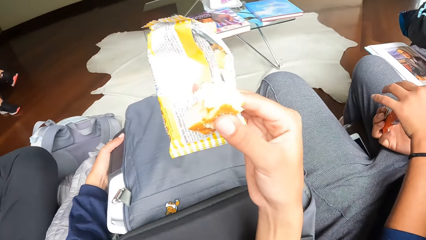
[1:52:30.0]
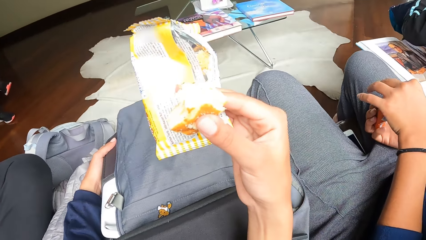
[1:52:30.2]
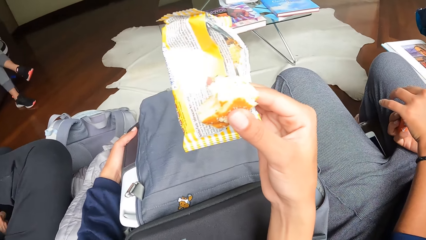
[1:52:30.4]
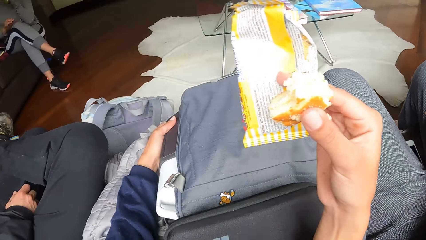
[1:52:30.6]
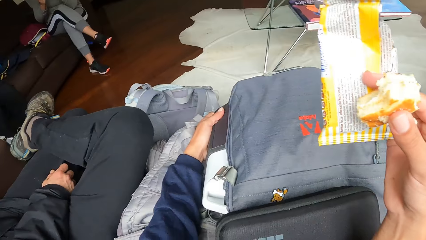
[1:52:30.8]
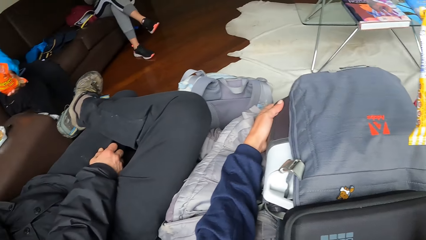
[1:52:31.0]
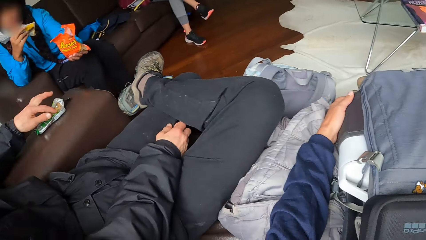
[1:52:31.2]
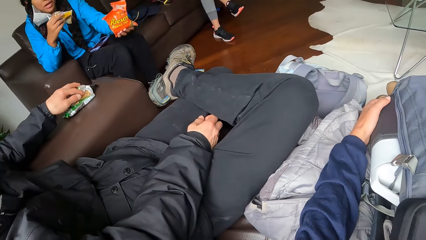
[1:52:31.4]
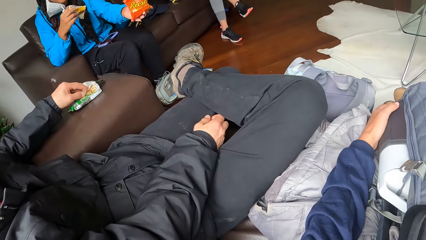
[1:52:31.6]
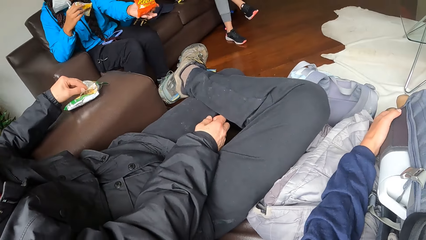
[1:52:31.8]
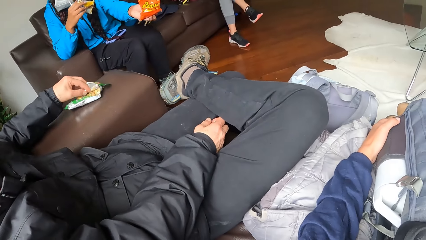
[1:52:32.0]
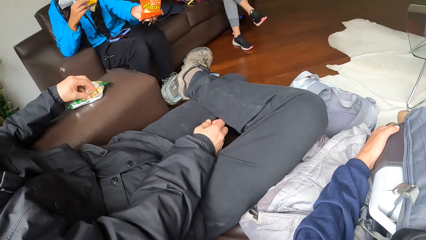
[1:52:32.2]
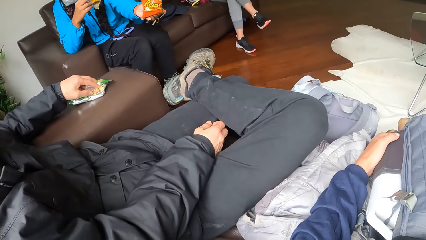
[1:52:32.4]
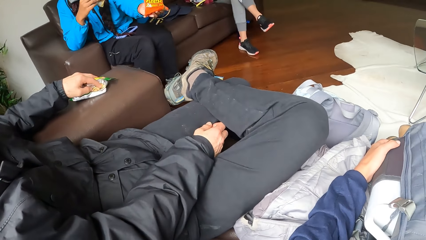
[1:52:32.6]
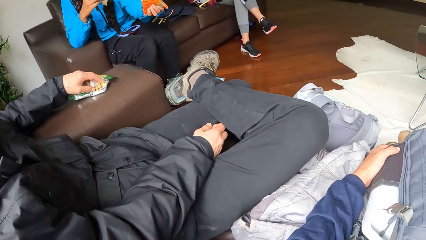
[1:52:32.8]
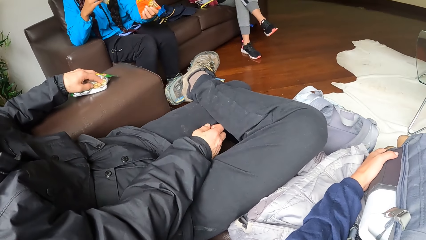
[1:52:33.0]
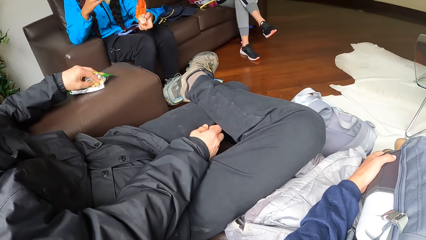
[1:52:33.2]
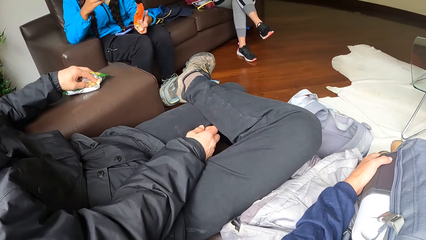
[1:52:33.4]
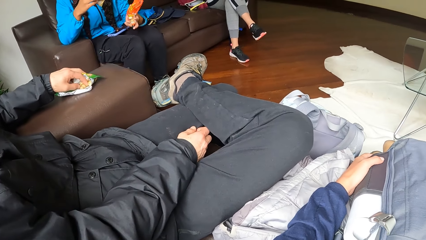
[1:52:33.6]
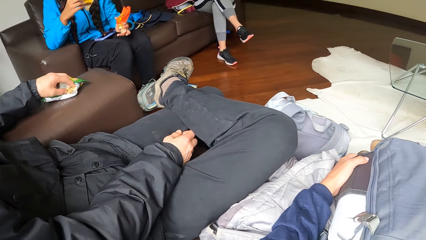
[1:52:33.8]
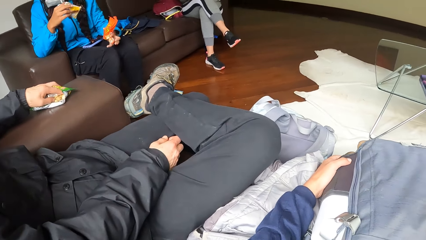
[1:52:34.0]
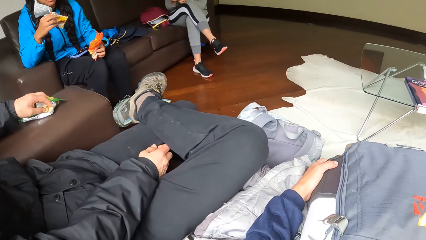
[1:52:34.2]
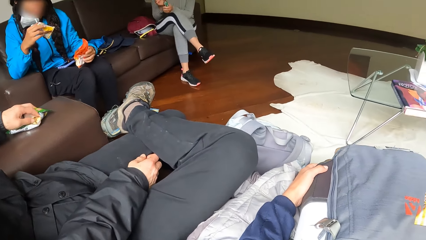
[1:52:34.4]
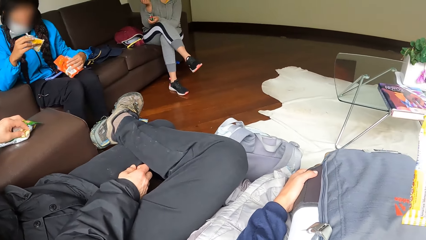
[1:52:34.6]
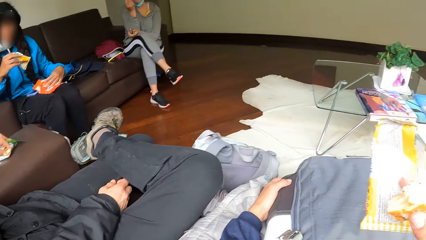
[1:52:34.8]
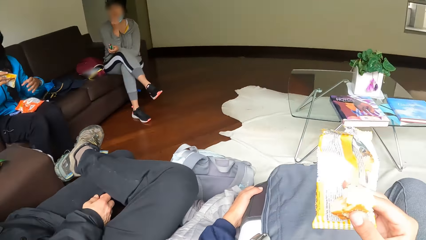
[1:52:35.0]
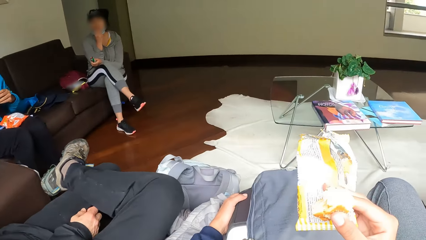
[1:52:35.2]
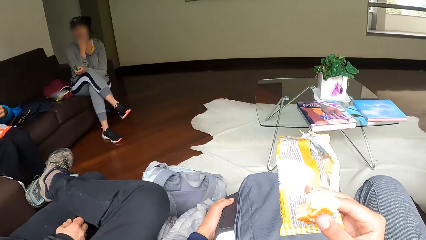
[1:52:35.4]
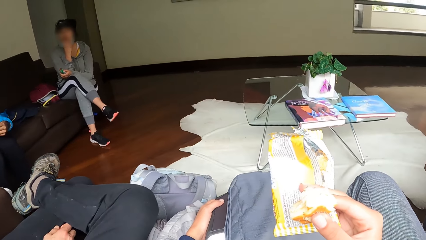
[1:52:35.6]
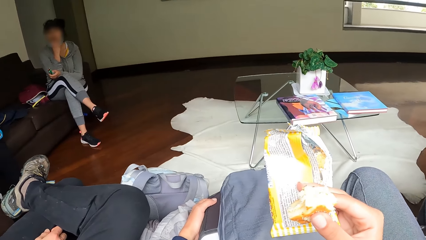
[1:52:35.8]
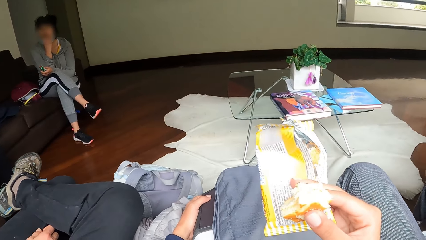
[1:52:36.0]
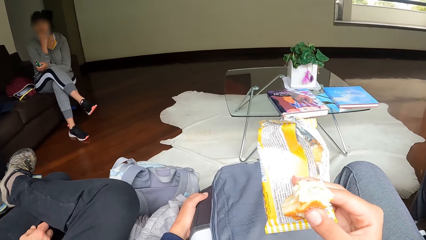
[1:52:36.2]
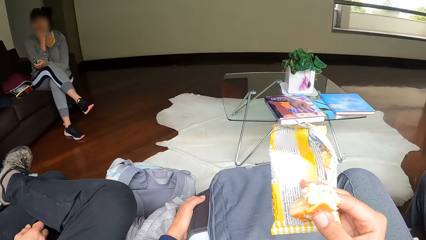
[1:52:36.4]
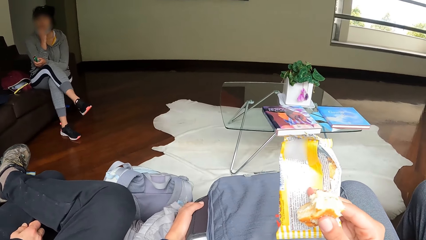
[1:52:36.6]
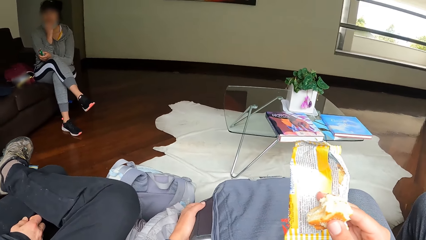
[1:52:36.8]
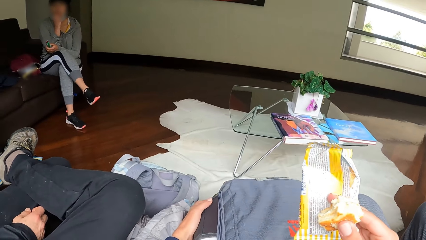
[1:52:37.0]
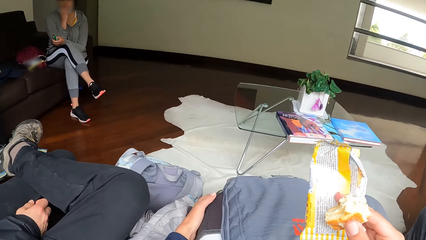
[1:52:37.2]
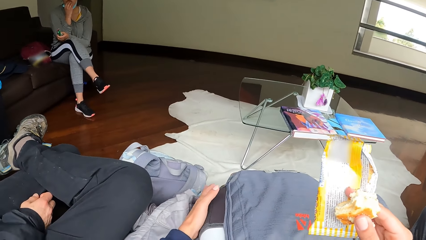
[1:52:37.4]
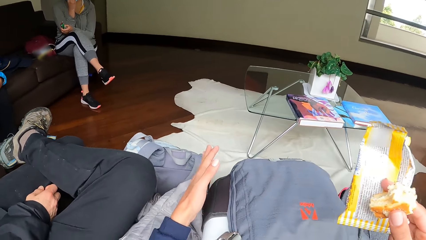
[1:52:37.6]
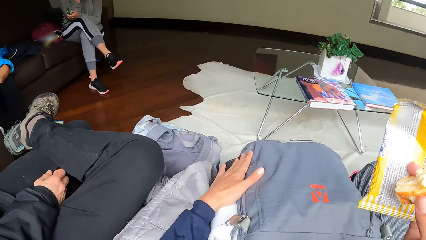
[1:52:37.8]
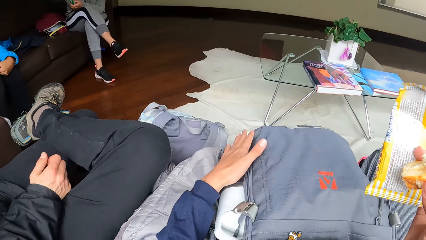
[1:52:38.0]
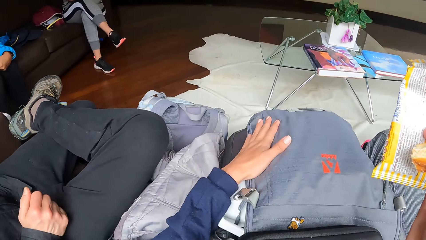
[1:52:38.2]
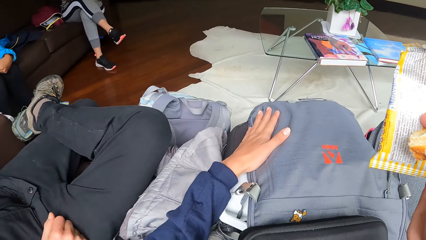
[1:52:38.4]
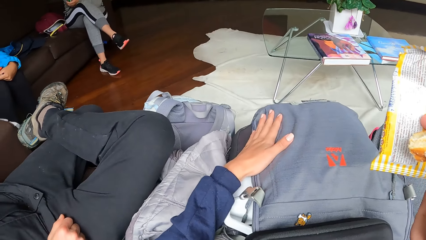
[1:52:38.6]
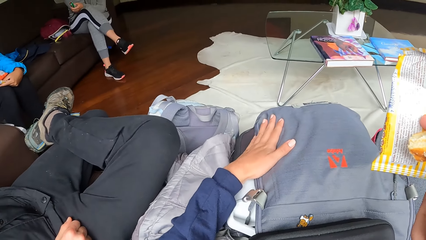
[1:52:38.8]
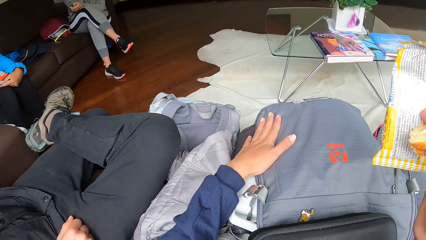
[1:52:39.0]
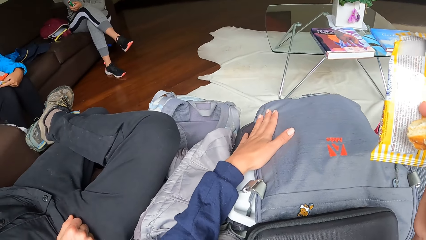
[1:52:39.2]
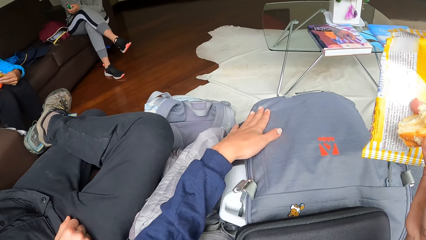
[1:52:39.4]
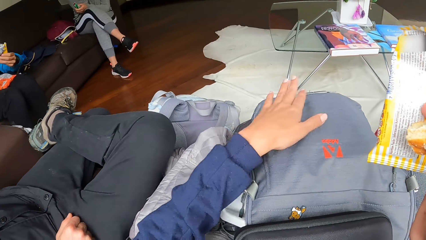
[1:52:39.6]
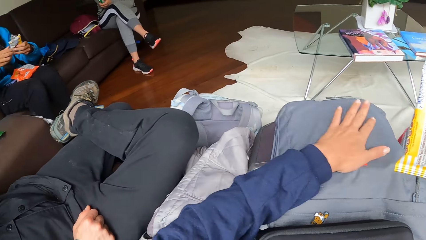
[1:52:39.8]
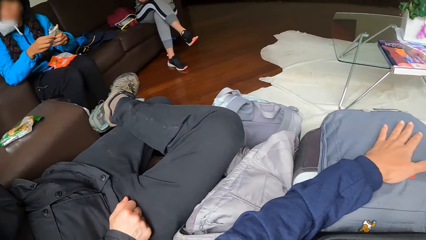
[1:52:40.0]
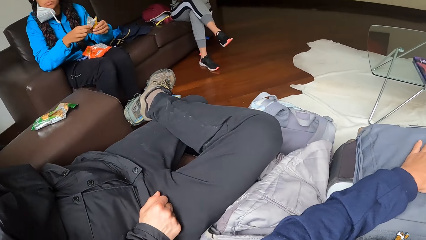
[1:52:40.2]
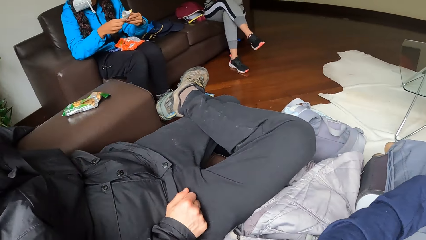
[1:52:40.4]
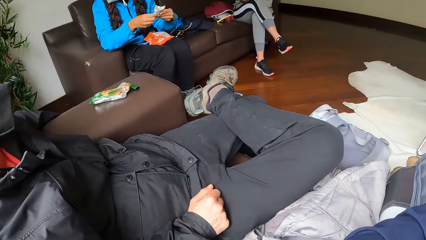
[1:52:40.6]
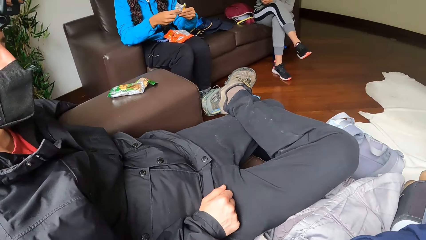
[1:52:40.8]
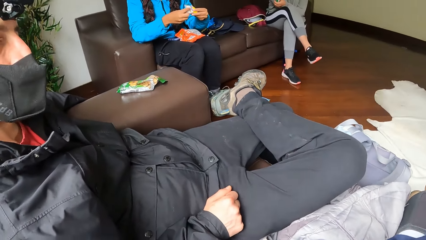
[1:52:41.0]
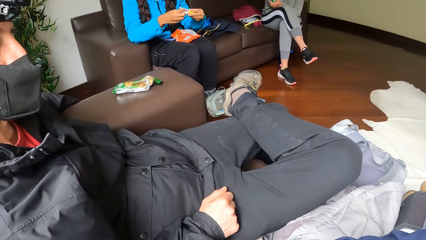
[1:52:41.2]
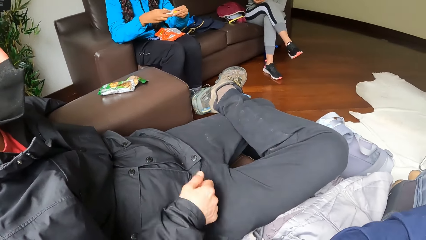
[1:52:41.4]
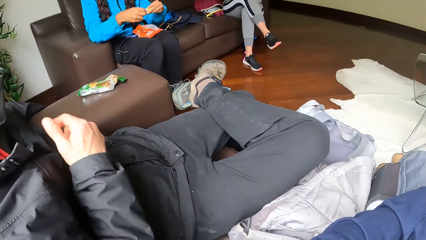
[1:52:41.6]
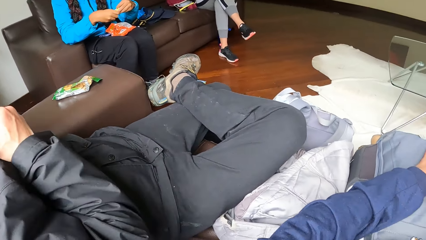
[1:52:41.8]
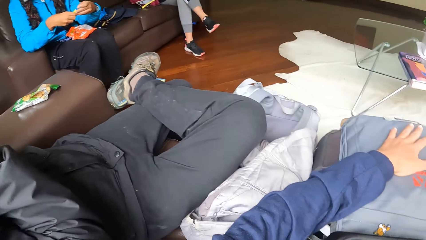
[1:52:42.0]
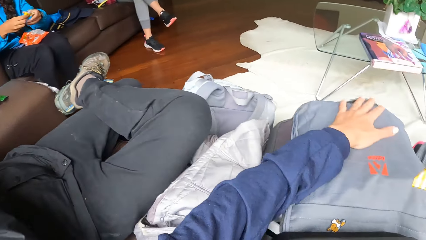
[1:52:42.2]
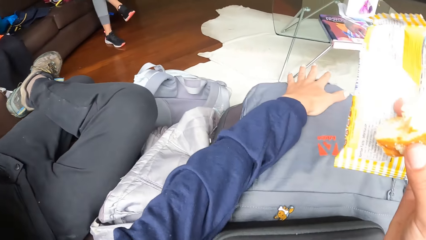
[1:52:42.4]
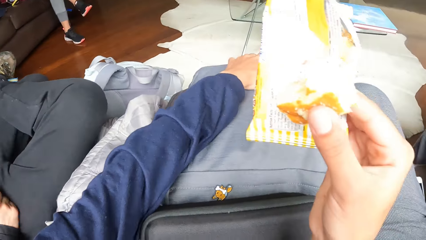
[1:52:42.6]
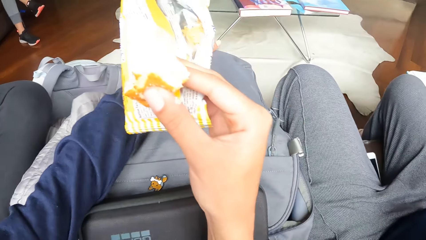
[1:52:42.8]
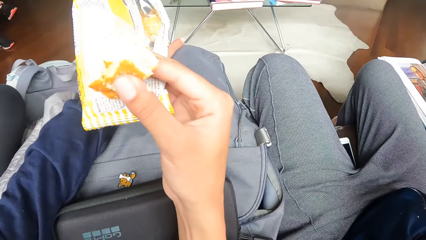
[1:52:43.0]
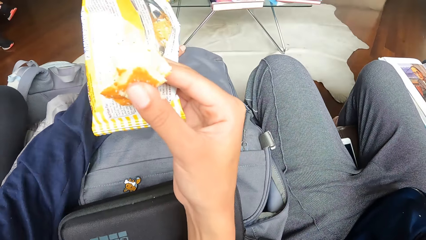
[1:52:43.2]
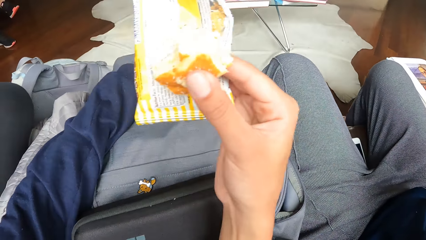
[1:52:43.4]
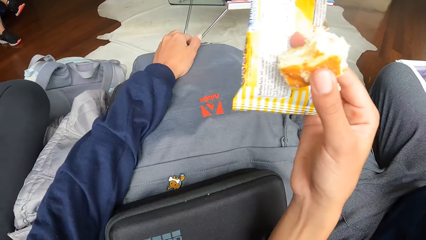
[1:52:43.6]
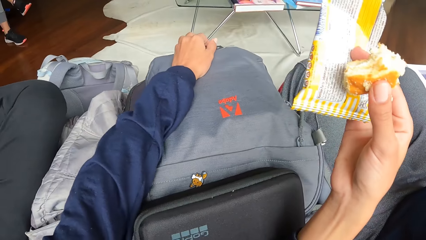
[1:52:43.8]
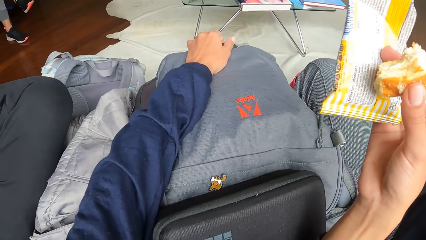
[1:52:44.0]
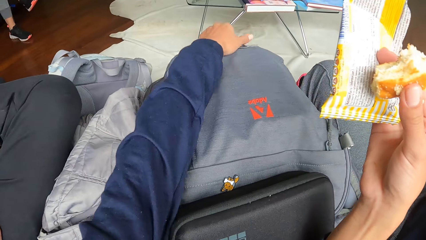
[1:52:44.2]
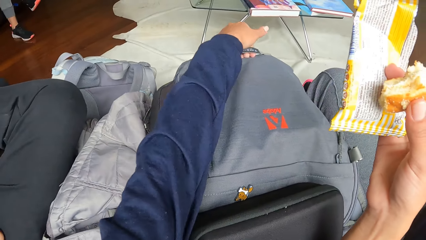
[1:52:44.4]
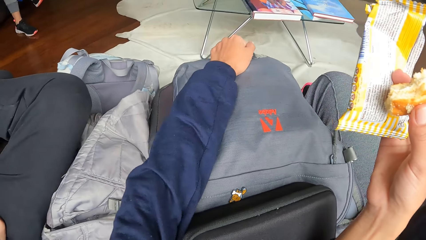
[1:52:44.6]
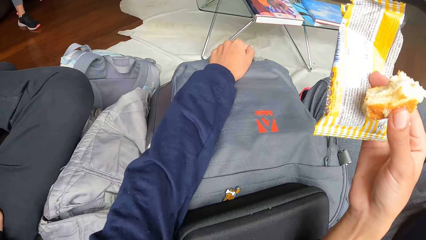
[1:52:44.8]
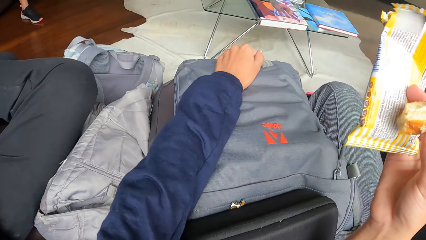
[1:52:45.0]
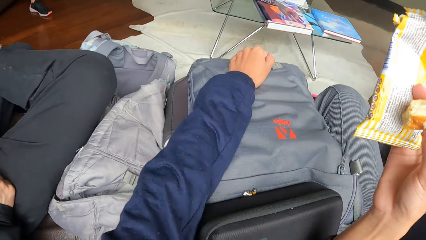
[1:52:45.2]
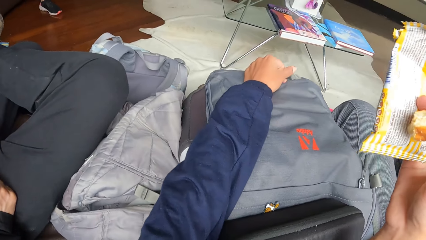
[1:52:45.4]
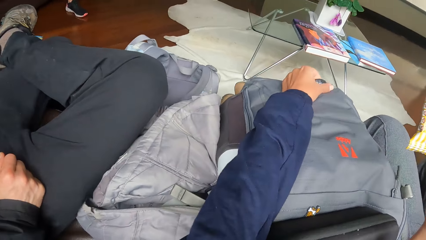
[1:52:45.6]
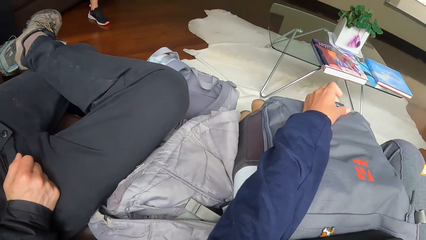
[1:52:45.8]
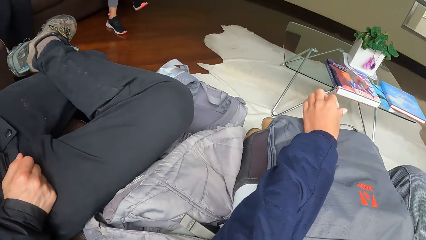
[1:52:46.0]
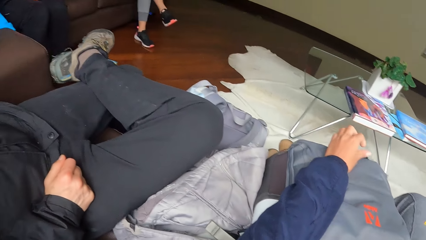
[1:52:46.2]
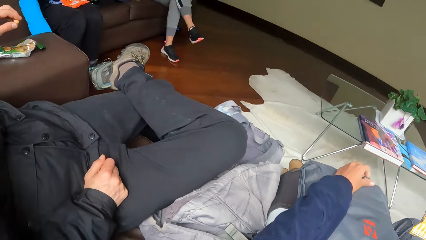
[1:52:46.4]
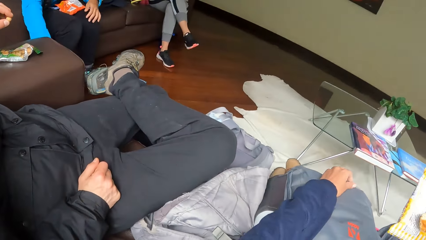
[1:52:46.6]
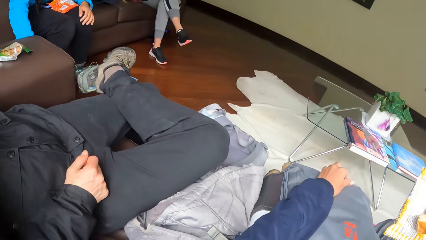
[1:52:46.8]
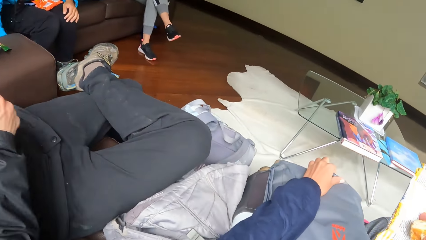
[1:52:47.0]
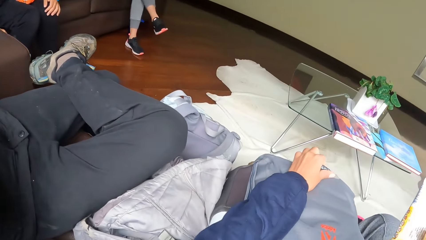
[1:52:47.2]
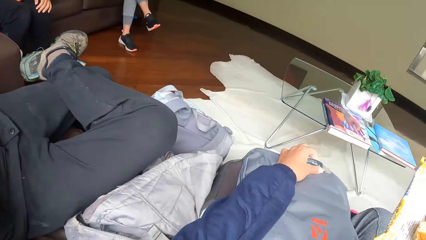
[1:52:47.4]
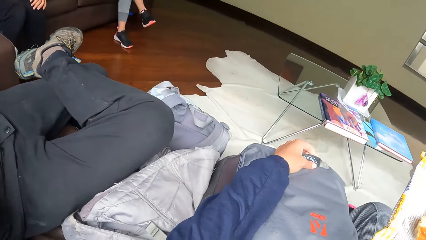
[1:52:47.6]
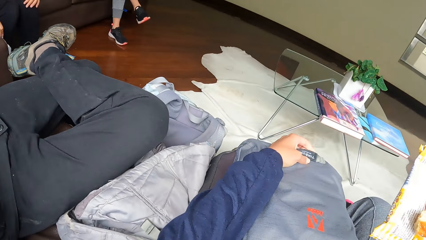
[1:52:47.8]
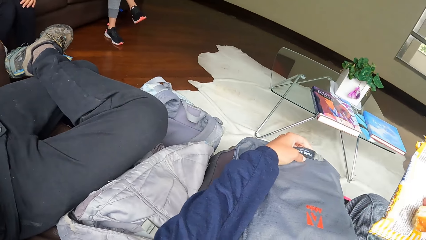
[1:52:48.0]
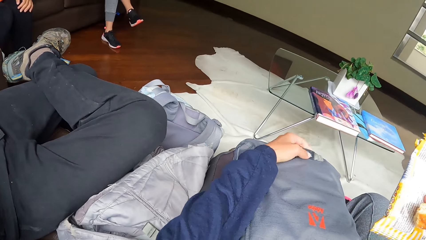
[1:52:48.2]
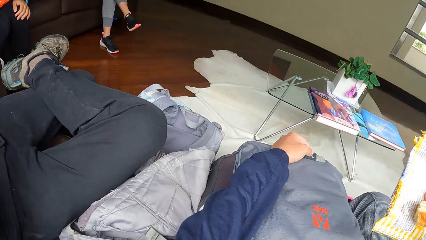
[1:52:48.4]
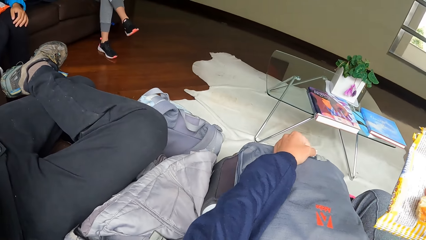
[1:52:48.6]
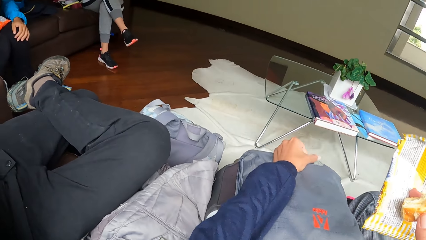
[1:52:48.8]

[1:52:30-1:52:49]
The camera wearer looks around the room. He touches a bag on his thigh with his left hand. He hits the bag with the left hand. A man eats a biscuit with his right hand. The camera wearer looks around the room. A woman places her left hand on her thigh.
